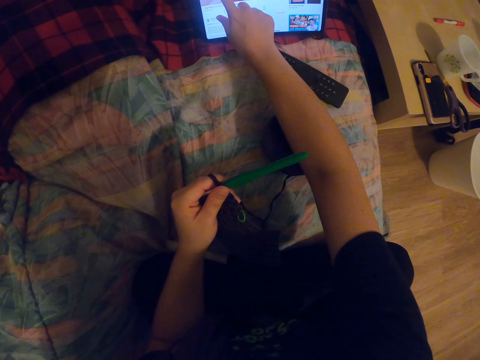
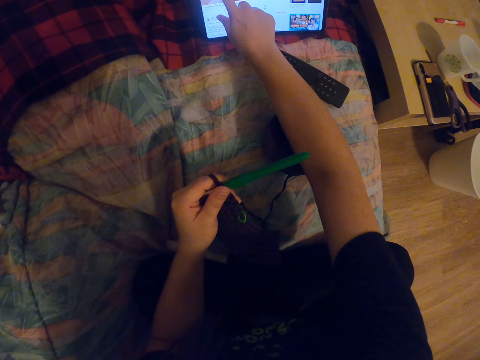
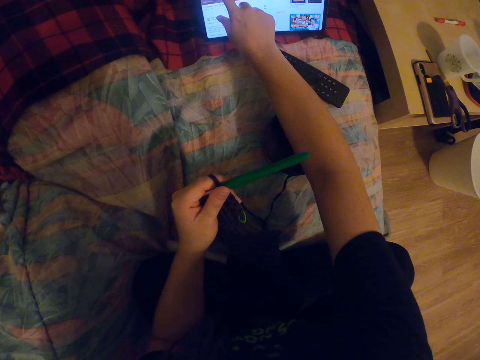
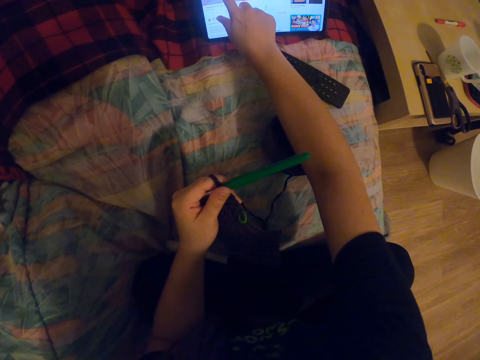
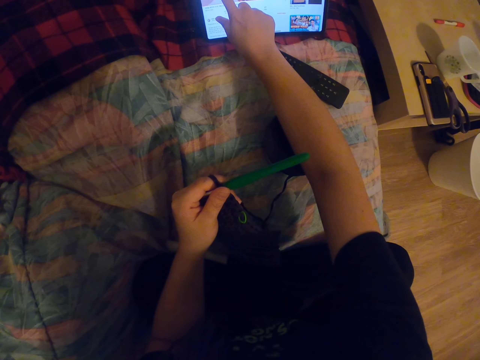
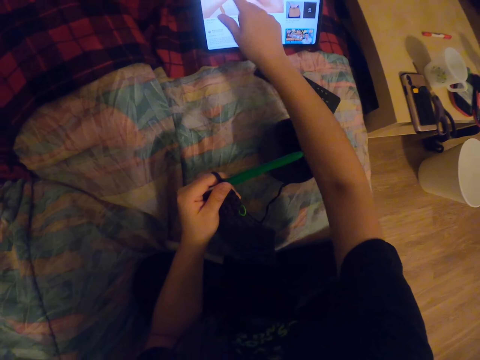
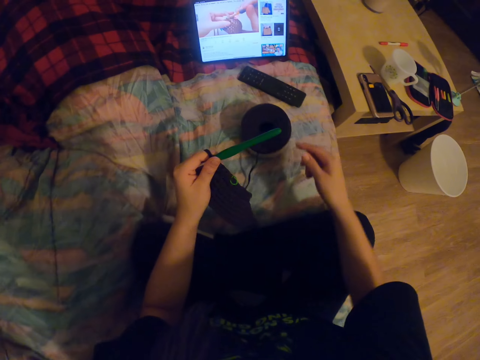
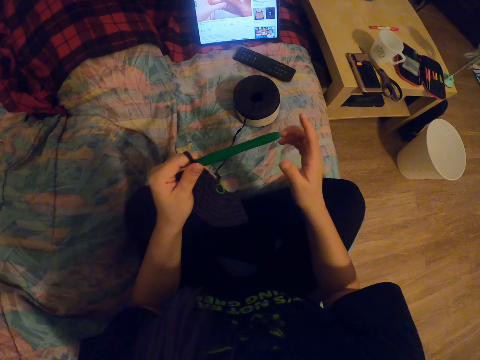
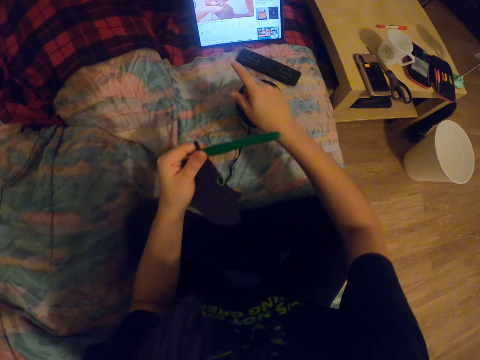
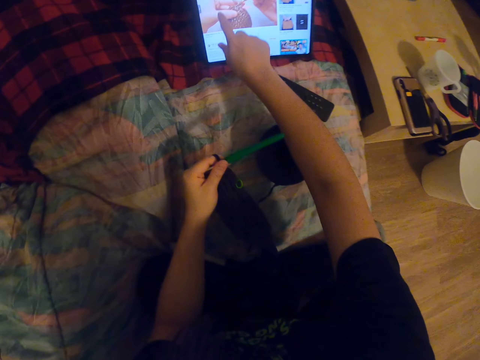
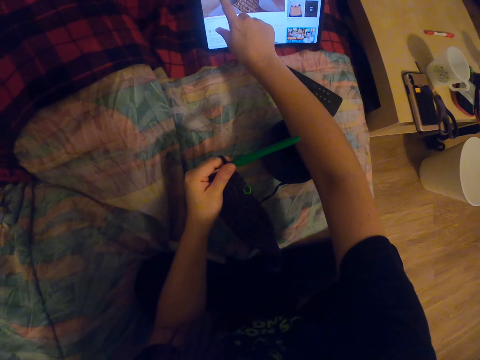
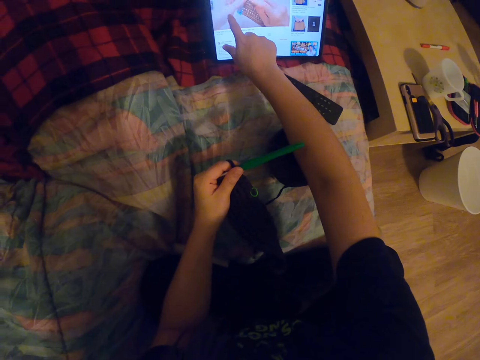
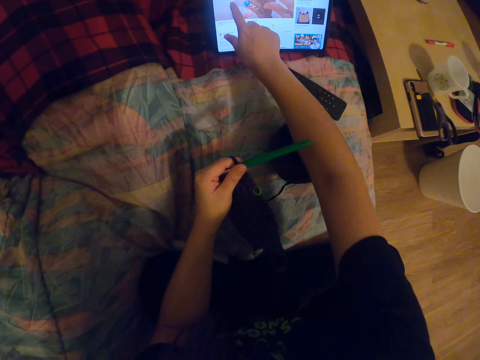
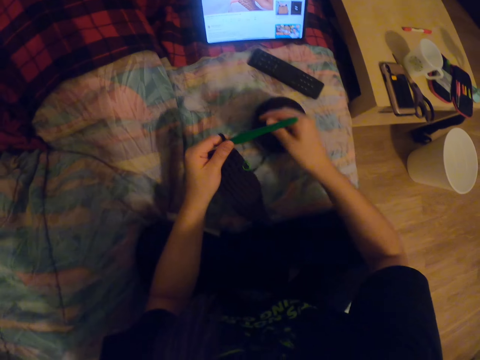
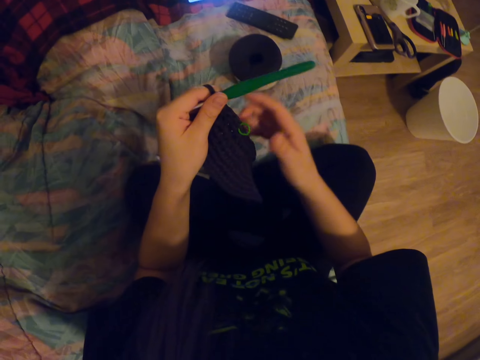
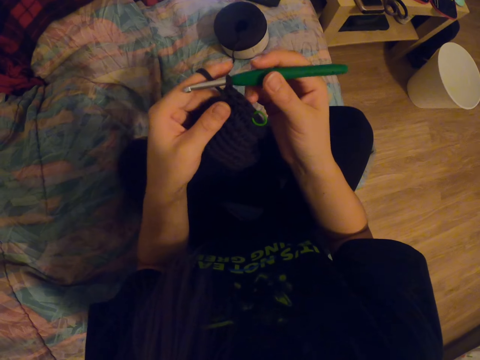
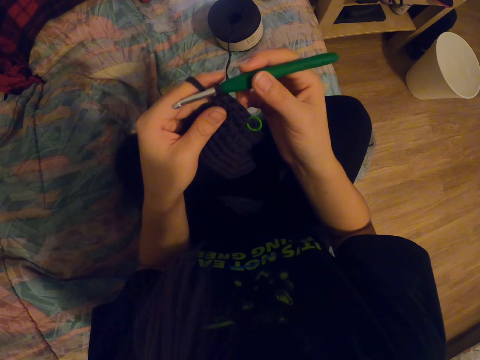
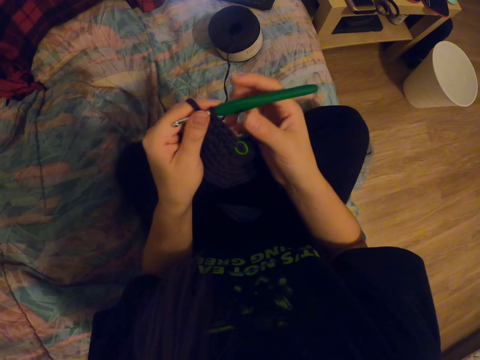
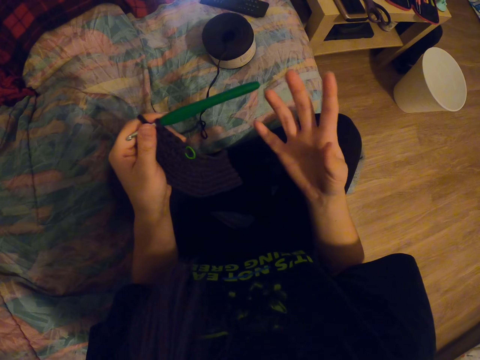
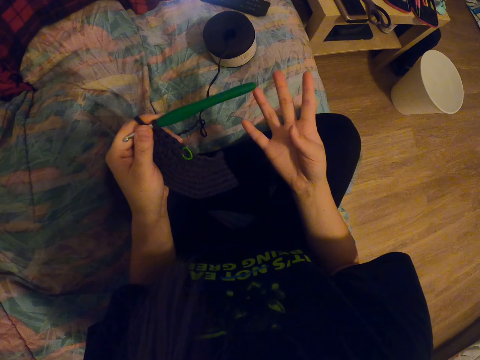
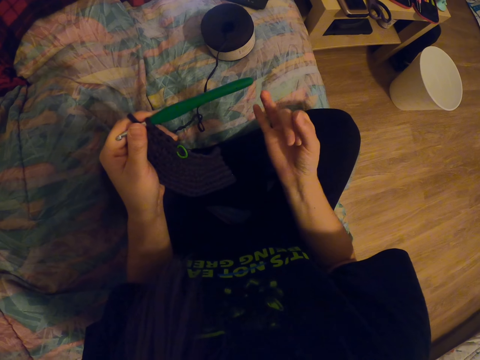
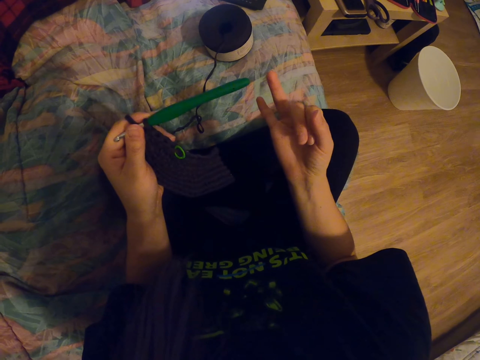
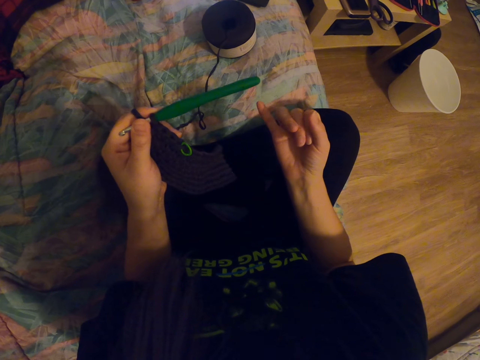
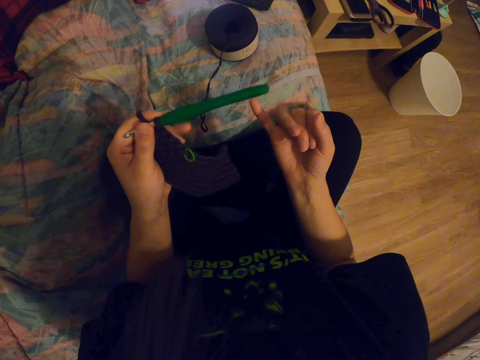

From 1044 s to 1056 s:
The camera wearer looks around a room. She operates a tablet with her hand. She holds a crochet needle with her right hand. She adjusts a knitting needle on a knitted fabric. She moves her hands on her lap.

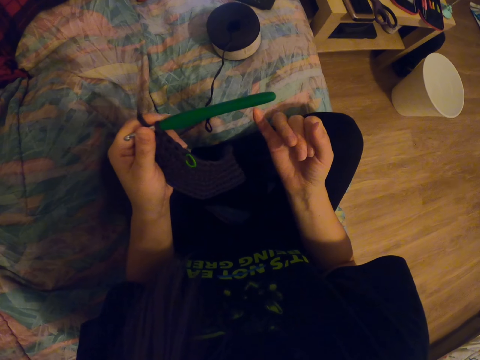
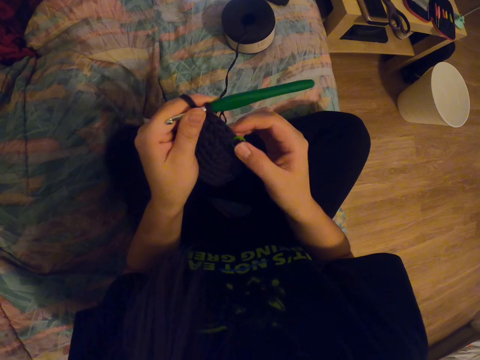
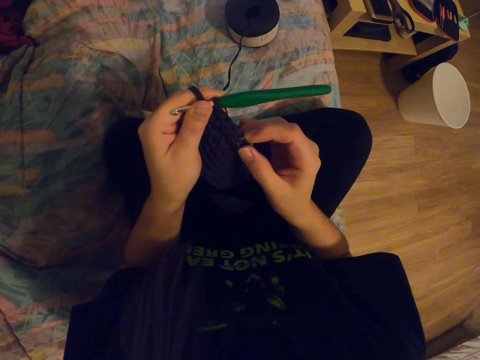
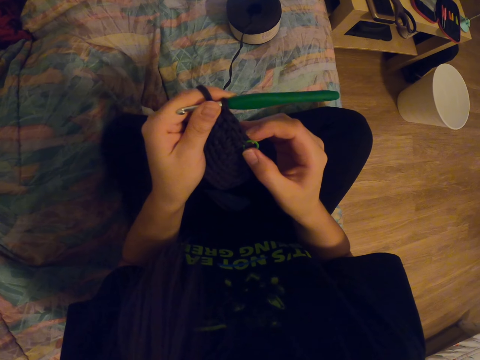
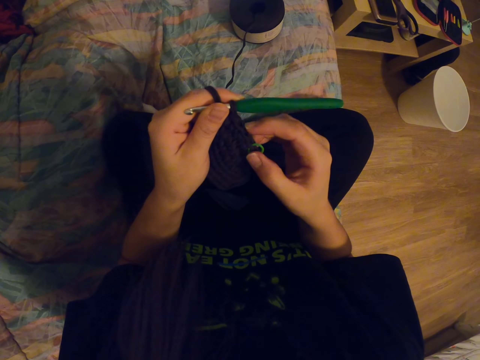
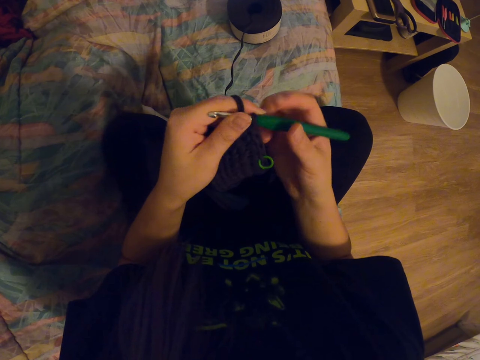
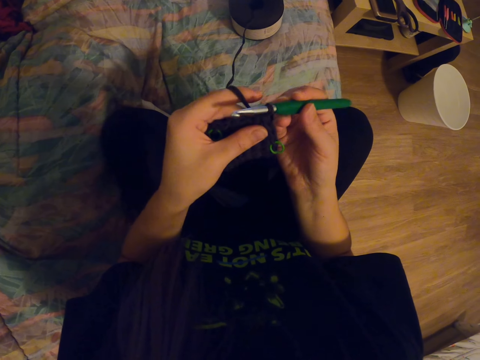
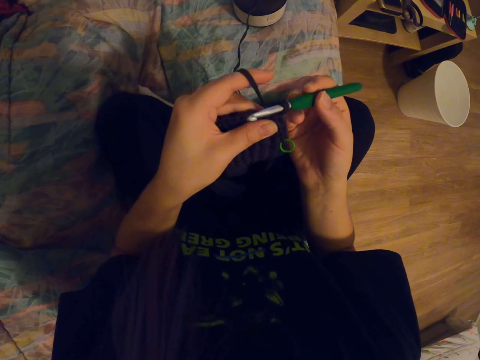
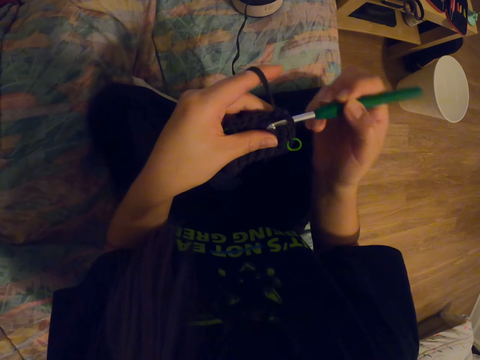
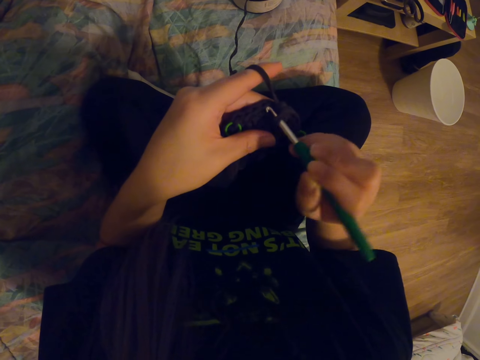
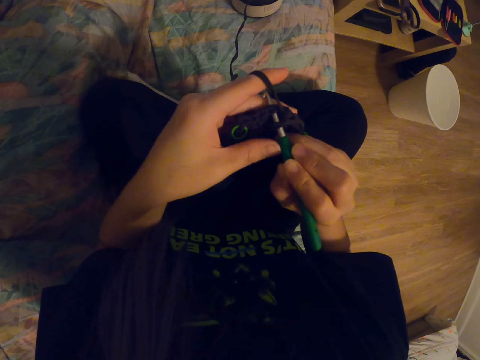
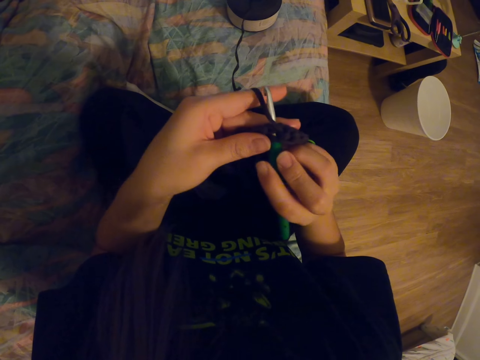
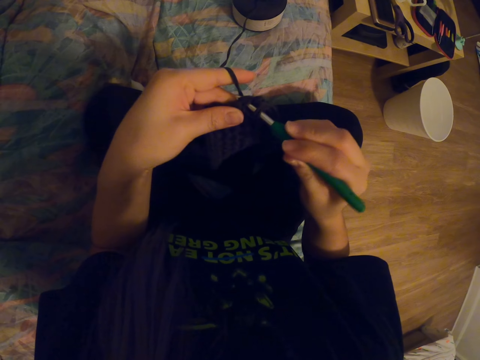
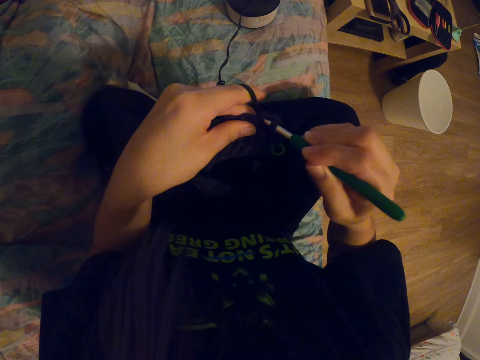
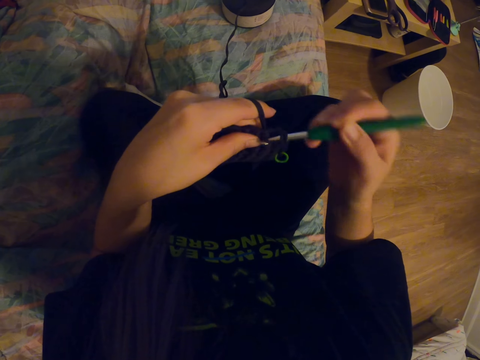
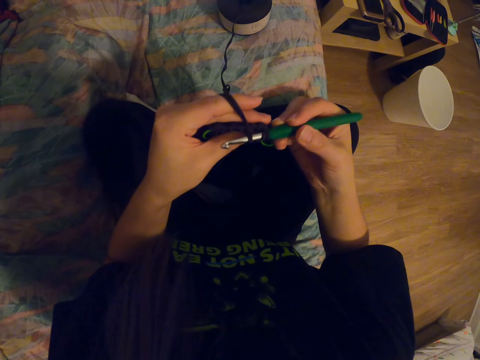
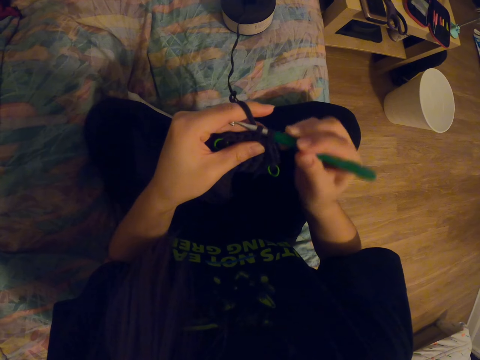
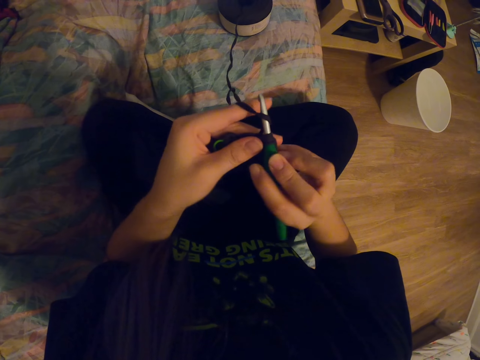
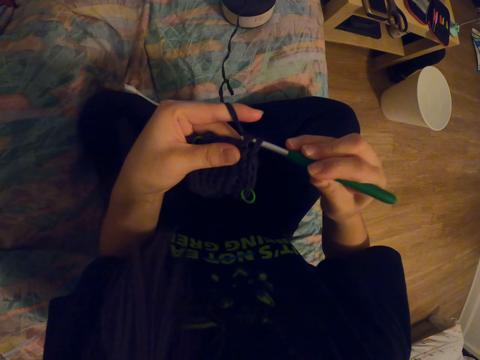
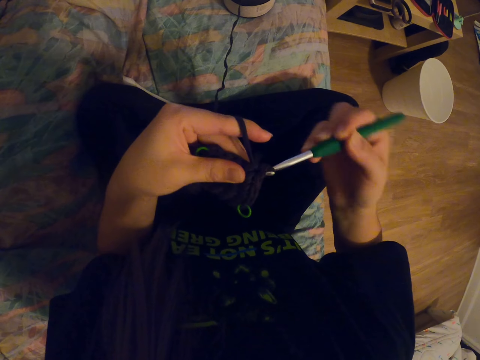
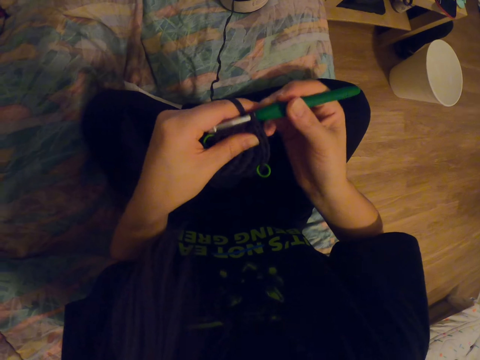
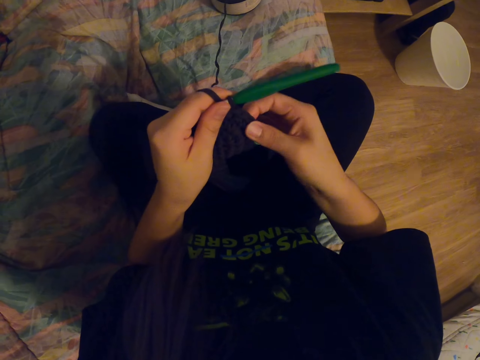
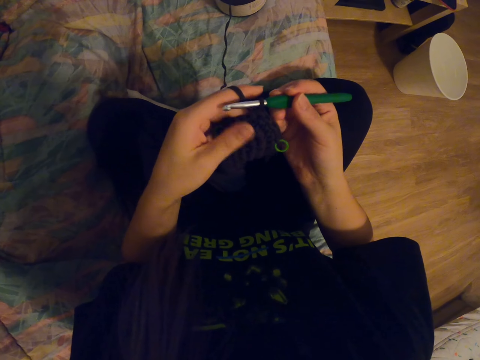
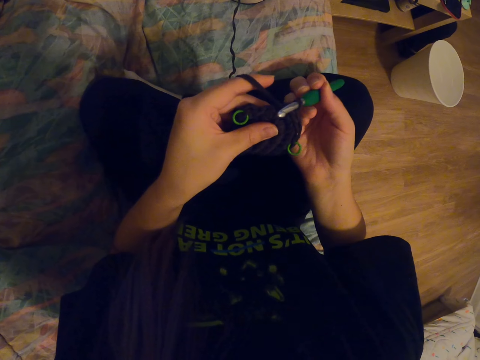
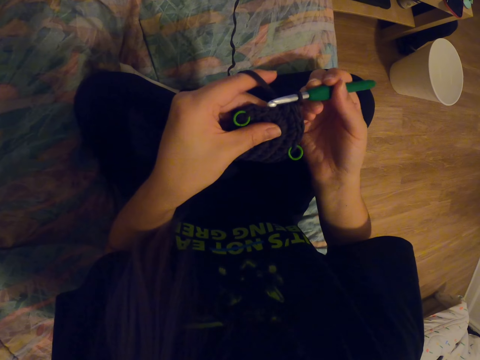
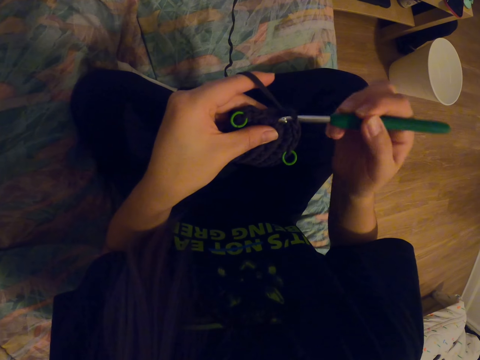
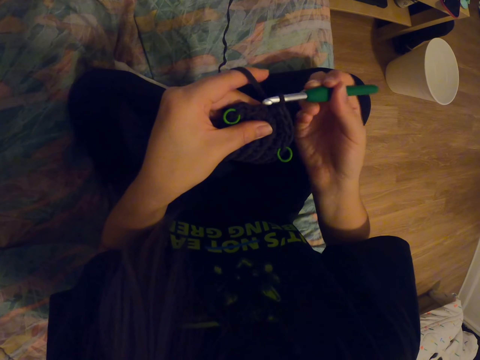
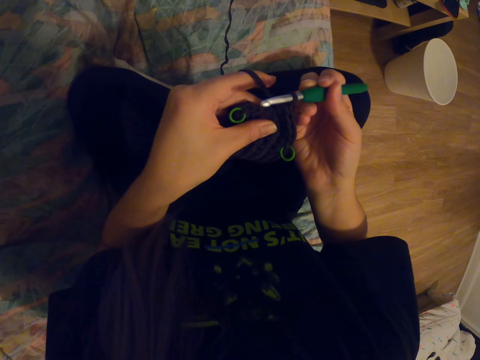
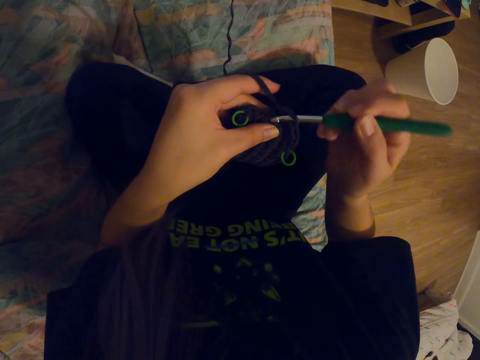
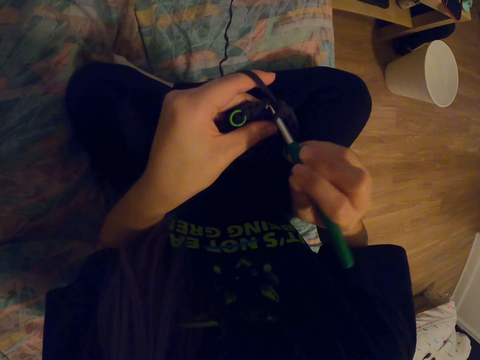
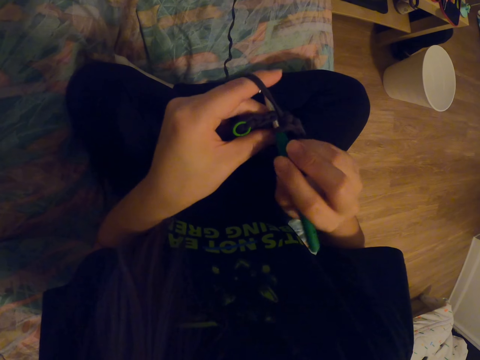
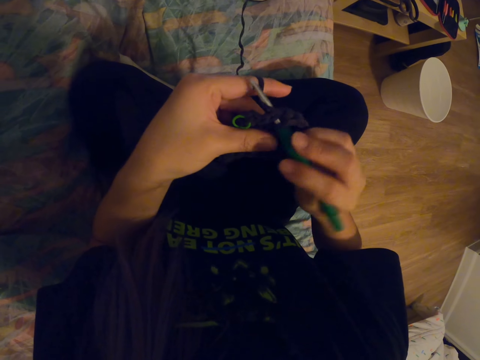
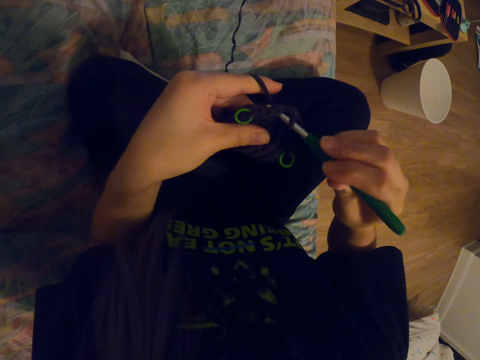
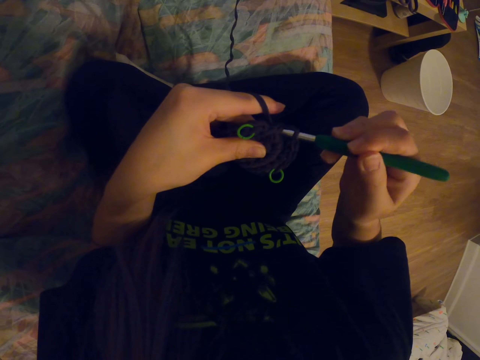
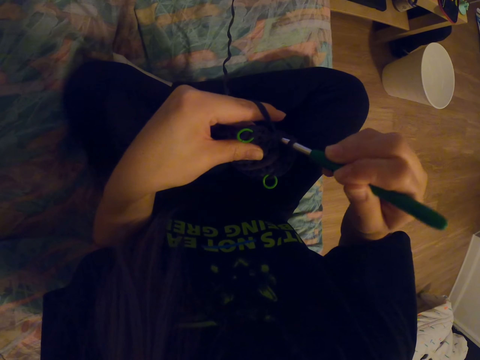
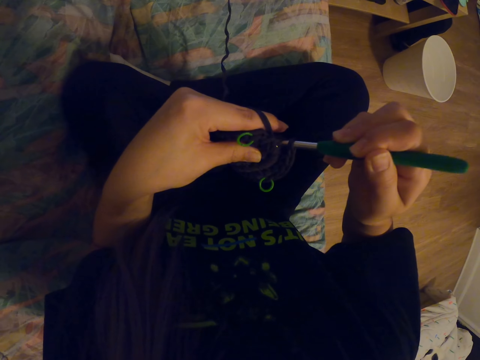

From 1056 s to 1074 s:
The camera wearer adjusts a plastic band on a knitted fabric. She counts the holes on the fabric. She holds a crochet needle with her right hand. She adjusts a knitting needle on the knitted fabric. She knits the fabric with the crochet needle. She coils a knitting thread on the knitting needle. She knits the fabric with the knitting needle. She coils the knitting thread on the knitting needle. She knits the fabric with the knitting needle. She holds the crochet needle with her left hand. She adjusts the knitted fabric with her hands. She holds the crochet needle with her right hand. She knits the fabric with the crochet needle. She coils the knitting thread on the knitting needle. She knits the fabric with the knitting needle.
